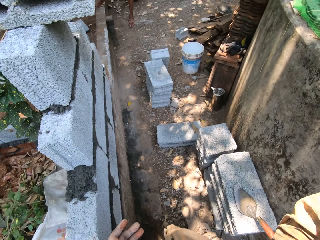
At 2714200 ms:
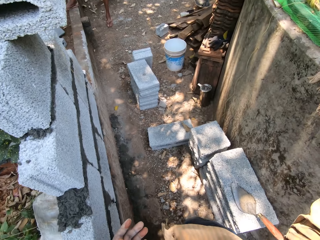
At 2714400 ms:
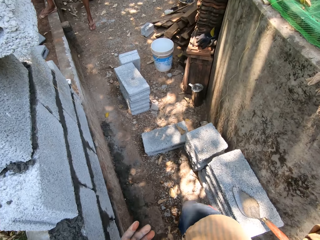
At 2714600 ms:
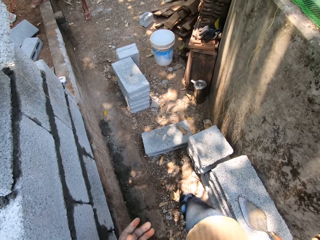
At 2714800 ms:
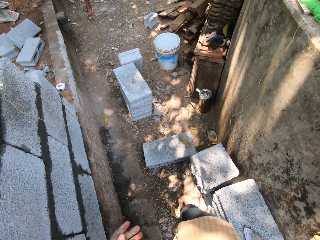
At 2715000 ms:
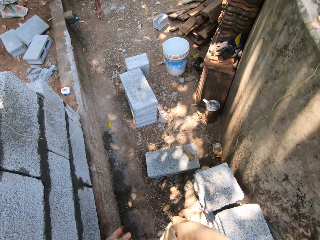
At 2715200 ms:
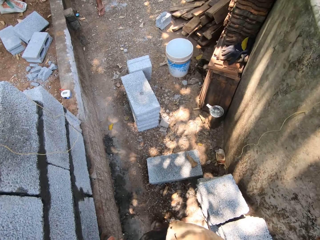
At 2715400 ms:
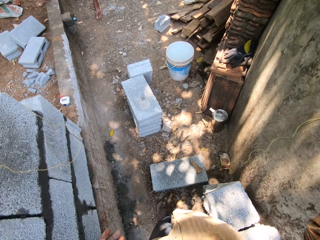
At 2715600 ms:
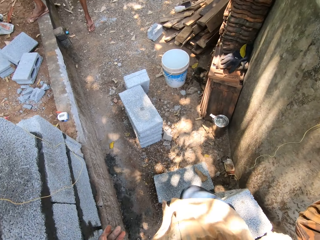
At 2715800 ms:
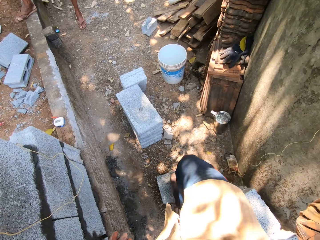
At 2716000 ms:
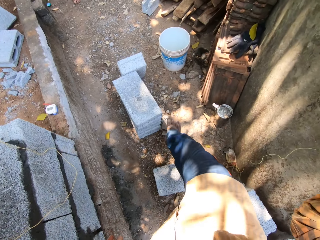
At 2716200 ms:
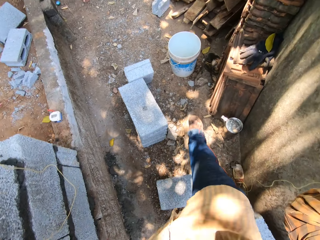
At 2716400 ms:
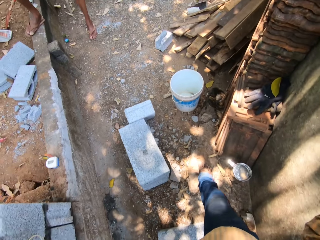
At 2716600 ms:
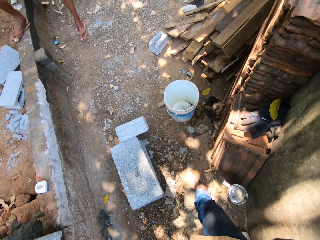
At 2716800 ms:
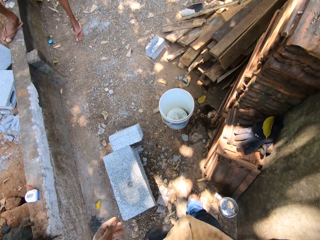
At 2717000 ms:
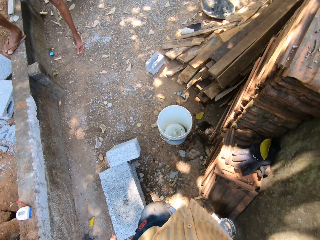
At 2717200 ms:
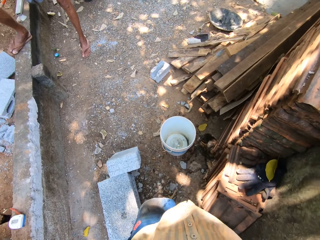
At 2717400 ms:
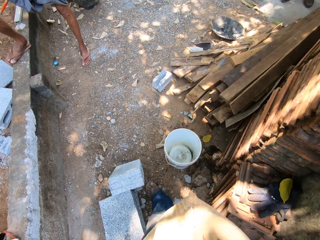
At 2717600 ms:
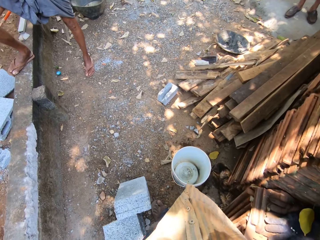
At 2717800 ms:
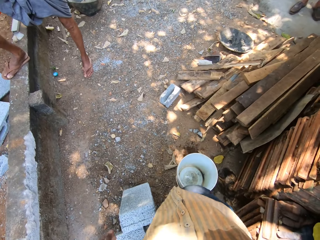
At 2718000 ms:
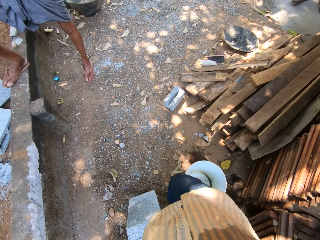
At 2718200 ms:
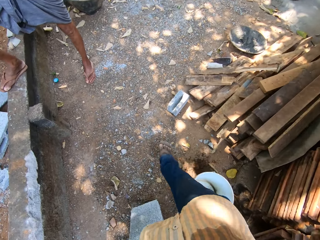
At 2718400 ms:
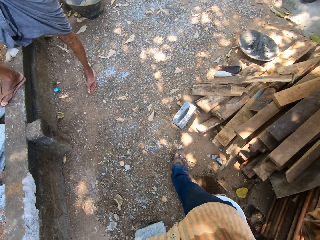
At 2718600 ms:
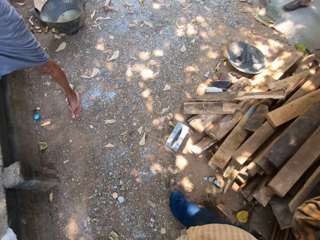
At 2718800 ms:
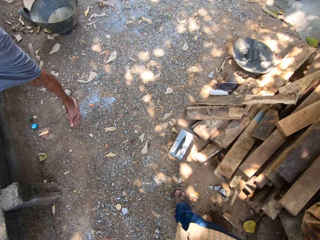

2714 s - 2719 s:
The camera wearer walks on the ground.

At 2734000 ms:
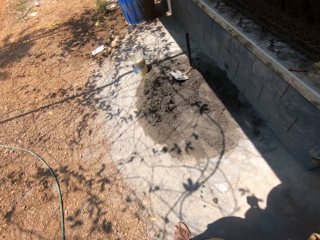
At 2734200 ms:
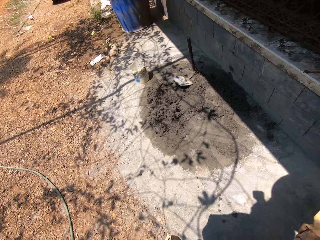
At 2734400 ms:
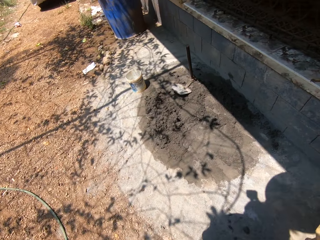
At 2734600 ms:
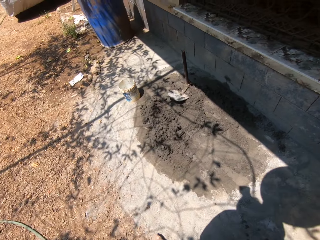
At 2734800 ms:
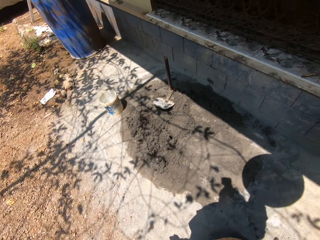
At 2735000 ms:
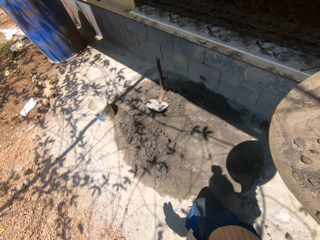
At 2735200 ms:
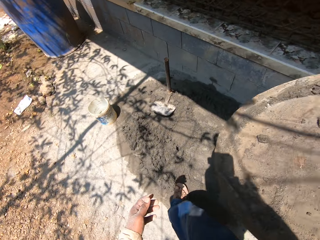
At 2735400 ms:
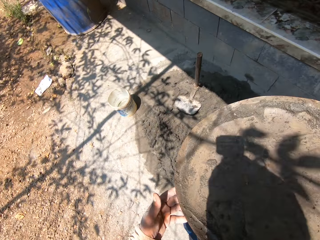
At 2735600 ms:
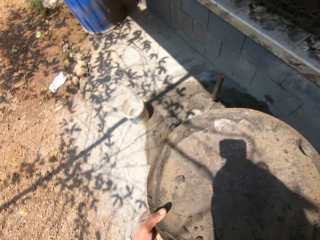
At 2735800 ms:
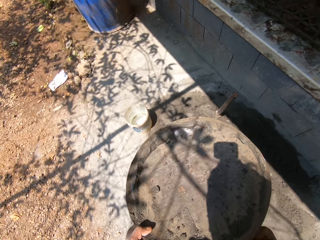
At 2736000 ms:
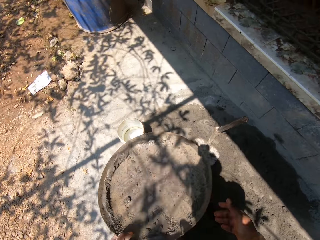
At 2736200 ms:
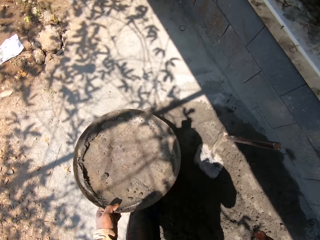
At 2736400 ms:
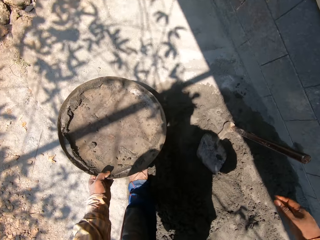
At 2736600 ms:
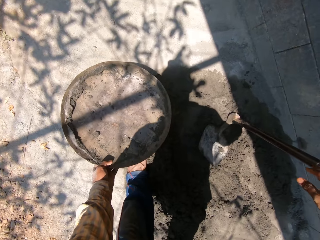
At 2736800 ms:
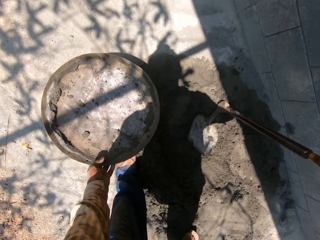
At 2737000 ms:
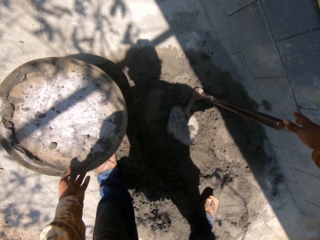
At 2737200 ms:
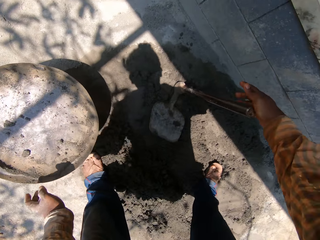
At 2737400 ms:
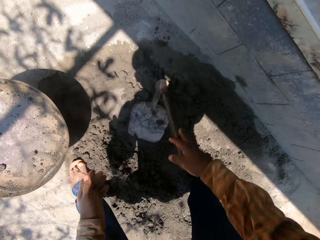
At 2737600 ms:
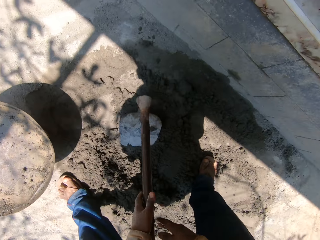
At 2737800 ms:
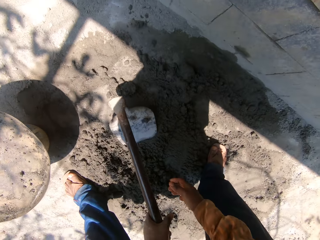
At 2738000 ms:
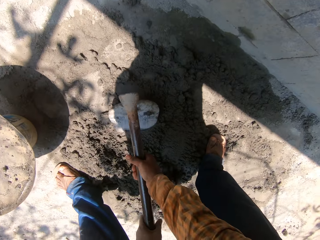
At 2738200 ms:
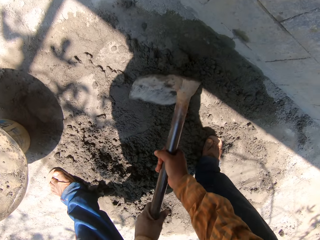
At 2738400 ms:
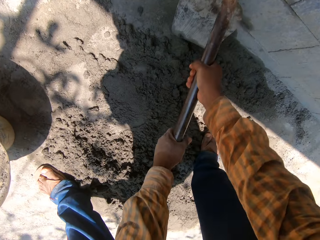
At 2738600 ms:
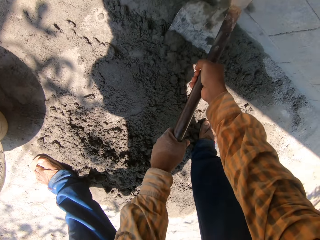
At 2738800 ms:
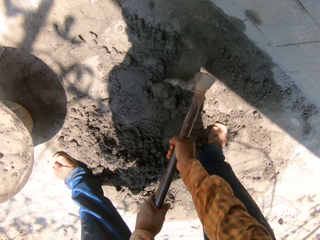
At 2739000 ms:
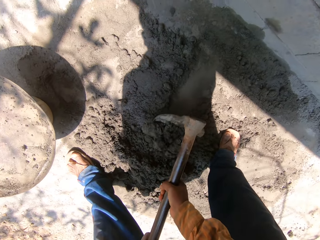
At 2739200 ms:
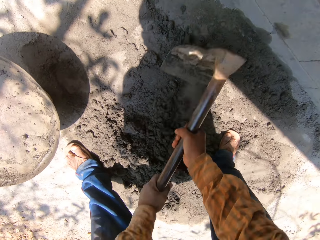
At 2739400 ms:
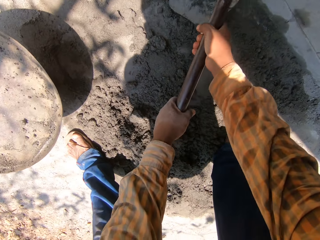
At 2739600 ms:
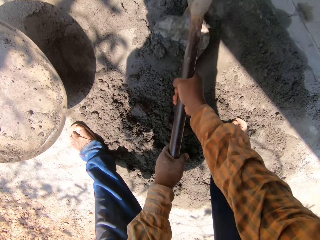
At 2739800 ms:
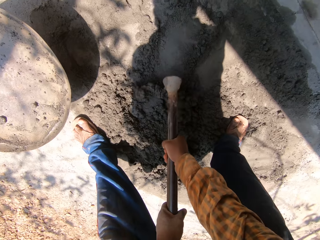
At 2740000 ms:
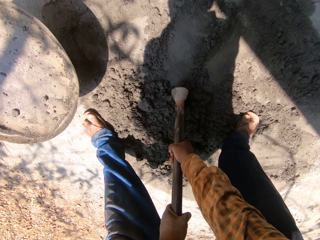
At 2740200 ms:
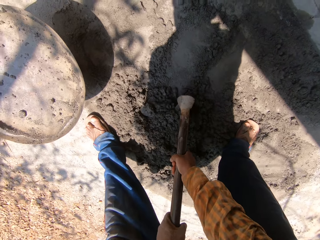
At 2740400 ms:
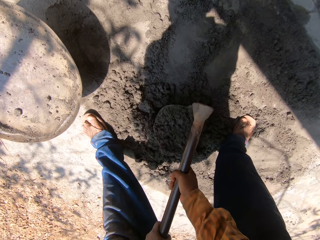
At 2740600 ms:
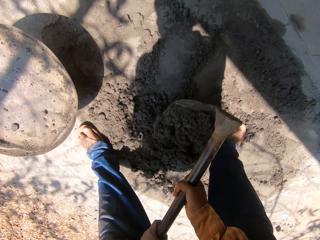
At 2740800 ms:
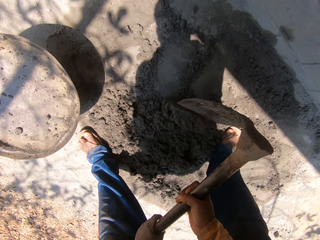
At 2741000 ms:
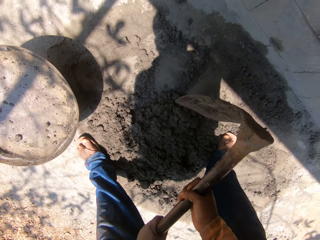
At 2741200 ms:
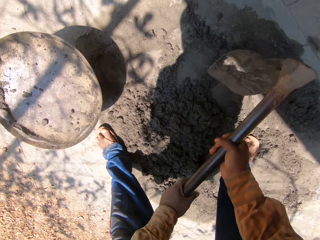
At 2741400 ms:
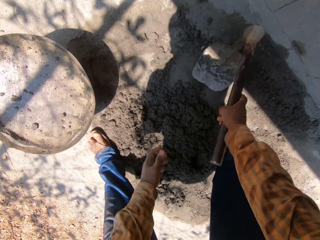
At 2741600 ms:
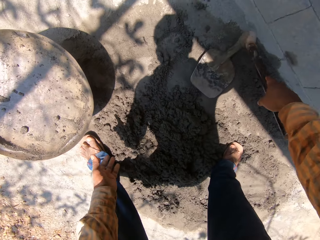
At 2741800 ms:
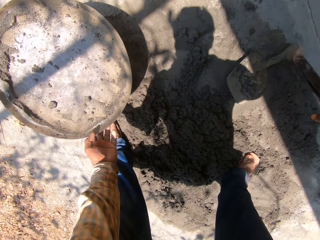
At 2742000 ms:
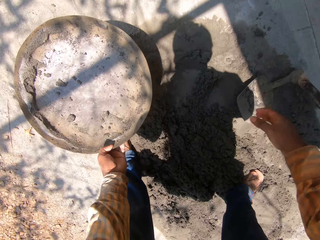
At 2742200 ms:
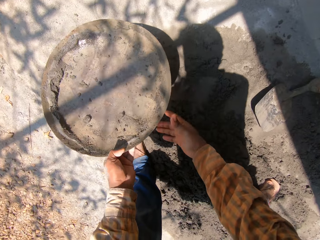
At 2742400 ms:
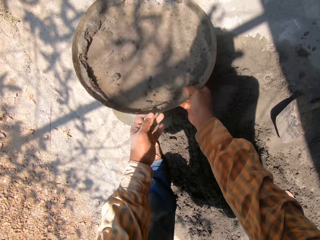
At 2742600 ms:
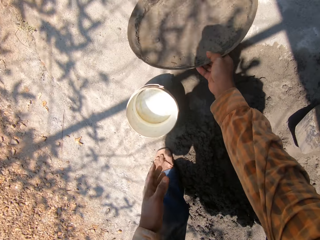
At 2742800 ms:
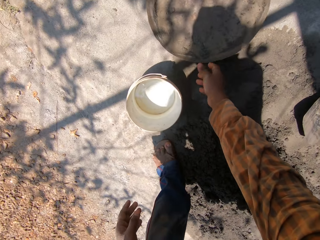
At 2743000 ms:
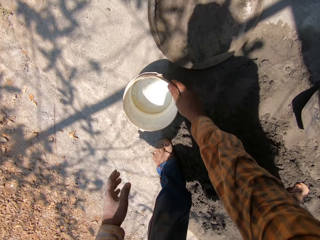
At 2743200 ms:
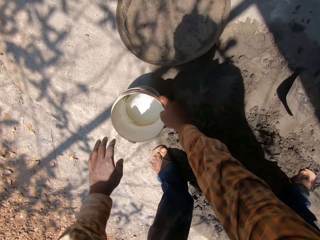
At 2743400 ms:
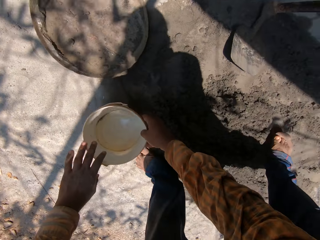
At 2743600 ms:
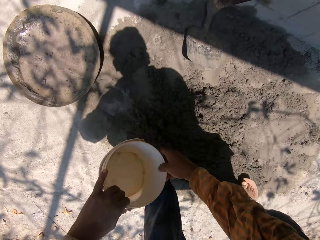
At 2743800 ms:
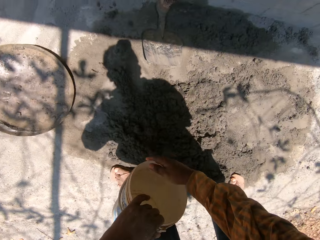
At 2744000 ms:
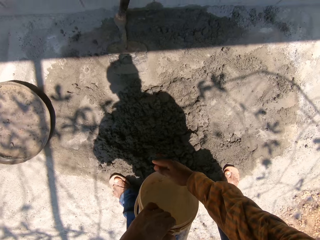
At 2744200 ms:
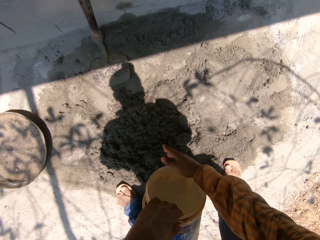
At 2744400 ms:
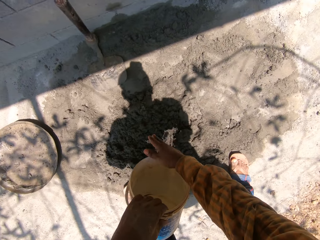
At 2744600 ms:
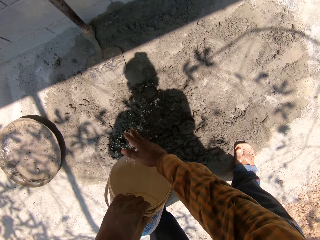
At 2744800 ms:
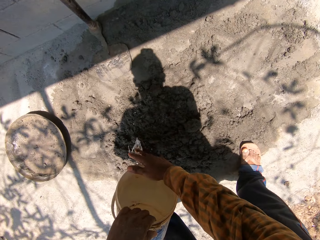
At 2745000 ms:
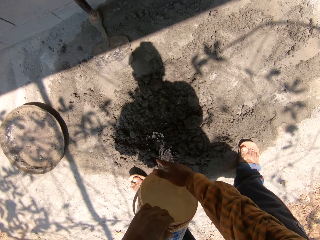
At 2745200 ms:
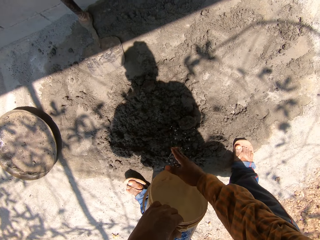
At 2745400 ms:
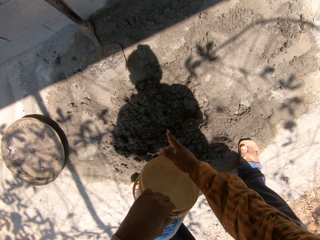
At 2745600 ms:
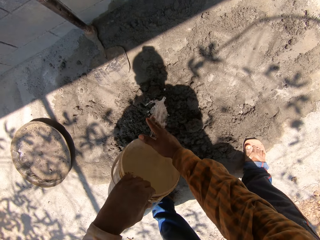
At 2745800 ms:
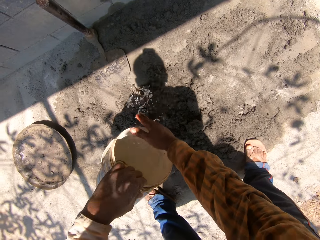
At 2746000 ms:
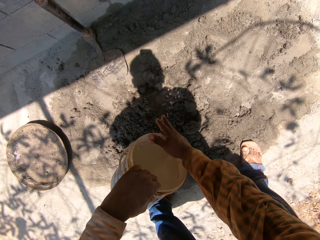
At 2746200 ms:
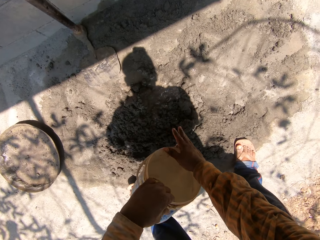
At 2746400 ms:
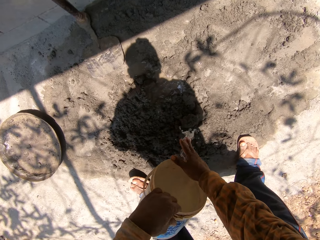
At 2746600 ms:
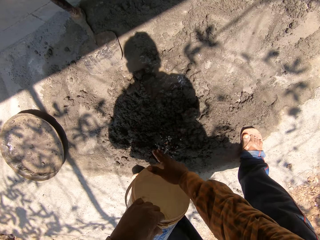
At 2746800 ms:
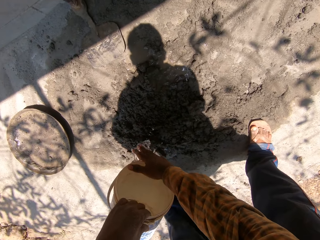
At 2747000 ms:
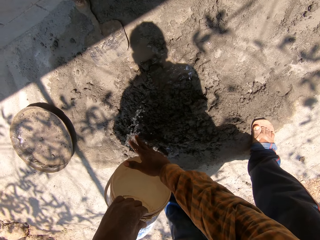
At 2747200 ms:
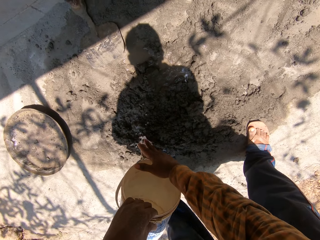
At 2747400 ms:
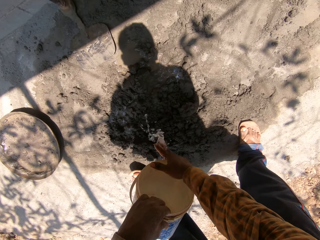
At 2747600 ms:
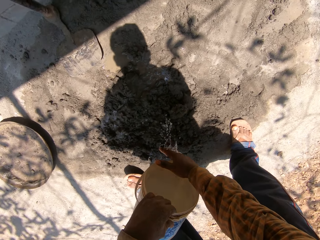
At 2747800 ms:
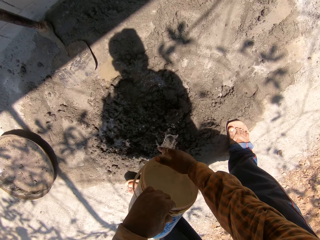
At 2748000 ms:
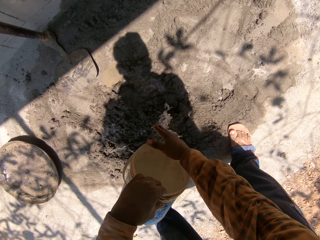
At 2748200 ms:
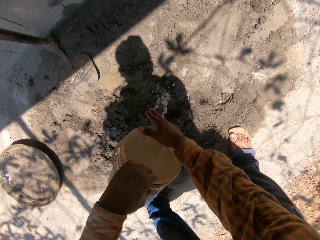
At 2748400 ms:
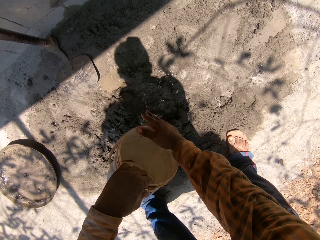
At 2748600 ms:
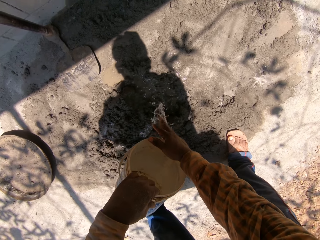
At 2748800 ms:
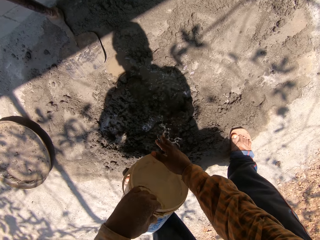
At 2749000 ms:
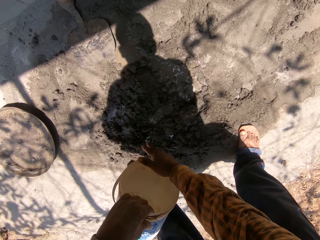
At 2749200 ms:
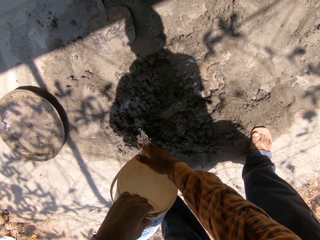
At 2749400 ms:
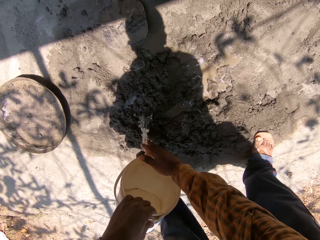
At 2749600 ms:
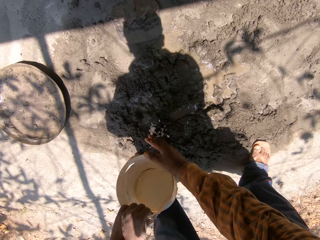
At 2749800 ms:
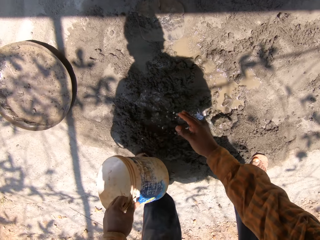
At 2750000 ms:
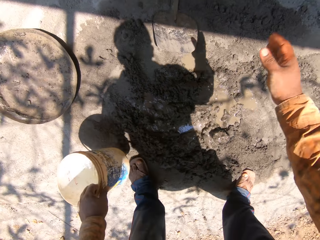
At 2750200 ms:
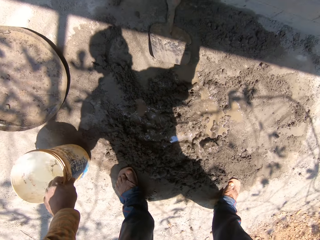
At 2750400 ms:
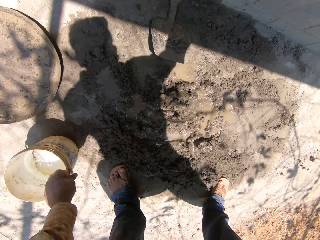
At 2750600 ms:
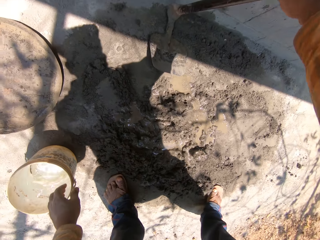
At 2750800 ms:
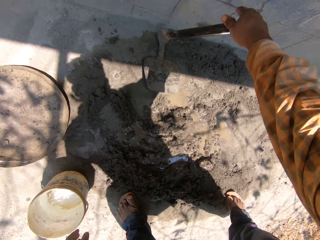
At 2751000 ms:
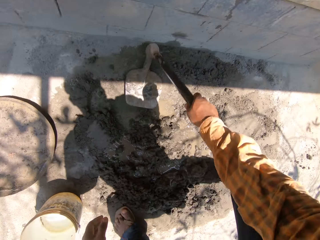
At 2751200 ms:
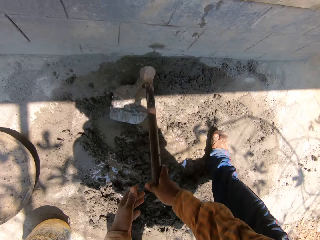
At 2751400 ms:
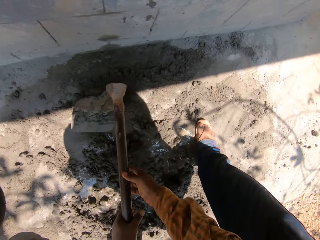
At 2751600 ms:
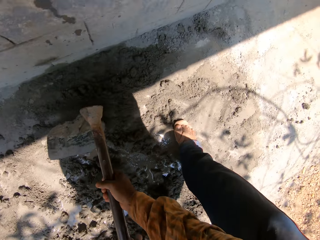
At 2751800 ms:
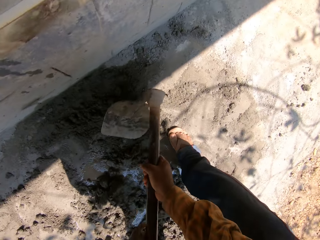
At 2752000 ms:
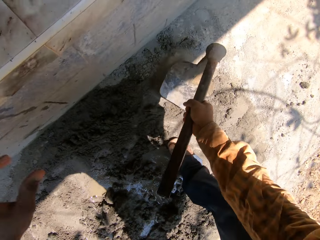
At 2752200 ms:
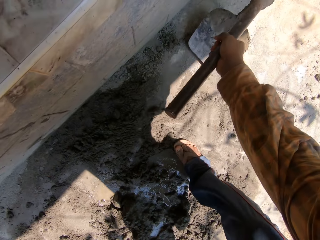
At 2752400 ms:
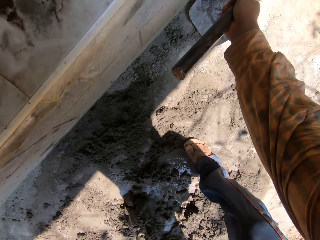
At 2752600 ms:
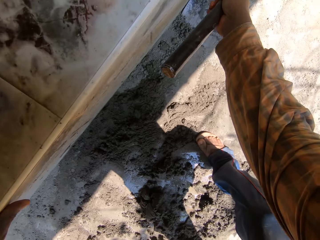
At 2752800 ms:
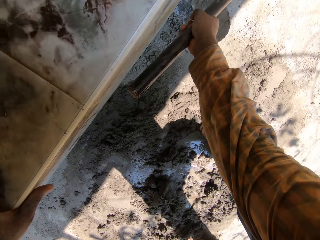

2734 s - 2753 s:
The camera wearer passes the pan from his right hand to his left hand. He drops the pan in his left hand on a bucket of water on the ground. He picks a digging hoe from the ground with his right hand. He passes the digging hoe from his right hand to his left hand. He holds the digging hoe with both hands. He packs mortar from the ground with the digging hoe in his hands. He digs cement with the digging hoe. He takes his left hand off the digging hoe. He drops the digging hoe in his right hand on the ground. He carries the pan from the bucket of water on the ground with his left hand. He holds the pan with his right hand. He drops the pan in his right hand on the ground. He carries the bucket of water from the ground with his right hand. He holds the bucket of water with his left hand. He sprinkles the water from the bucket of water in his left hand on the mortar. He drops the bucket of water in his left hand on the ground. He picks the digging hoe from the ground with his right hand. He digs cement with the digging hoe. He holds the digging hoe with both hands. He takes his left hand off the digging hoe.
